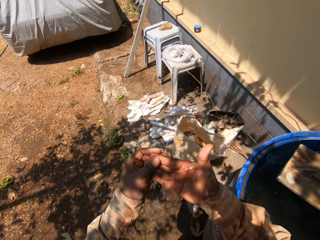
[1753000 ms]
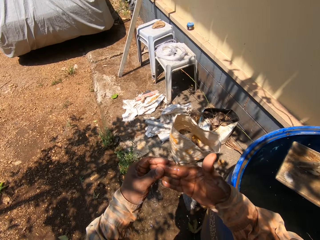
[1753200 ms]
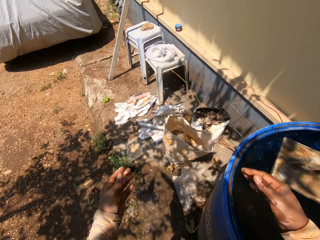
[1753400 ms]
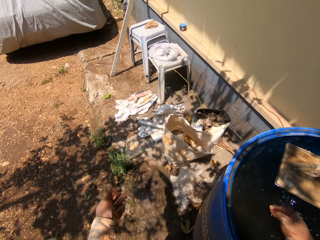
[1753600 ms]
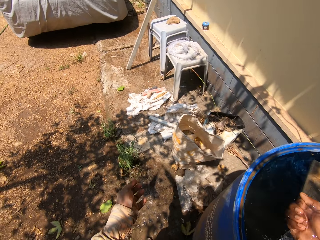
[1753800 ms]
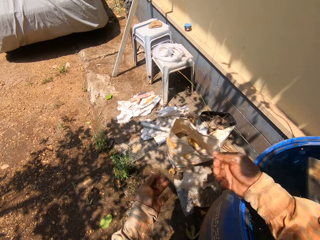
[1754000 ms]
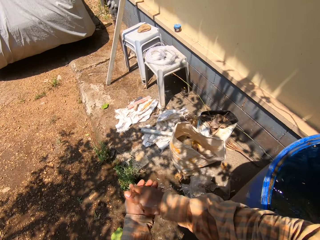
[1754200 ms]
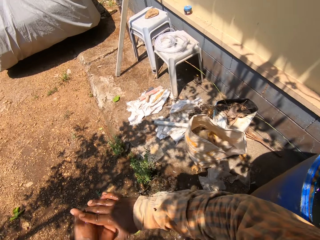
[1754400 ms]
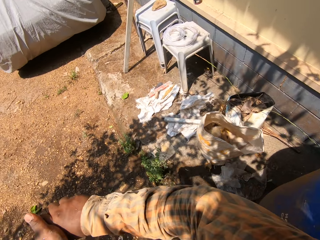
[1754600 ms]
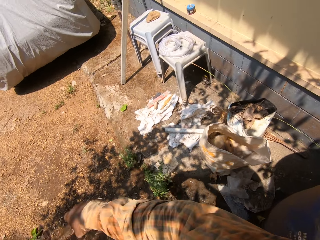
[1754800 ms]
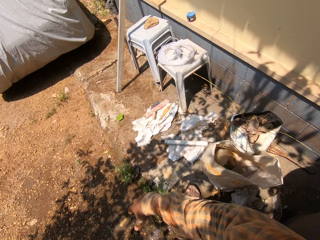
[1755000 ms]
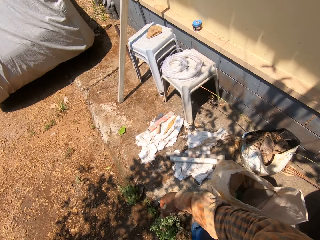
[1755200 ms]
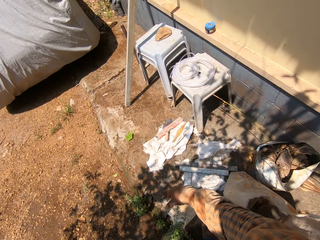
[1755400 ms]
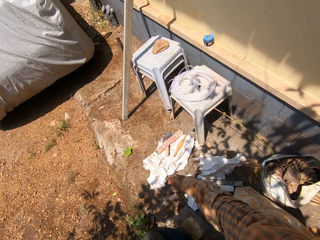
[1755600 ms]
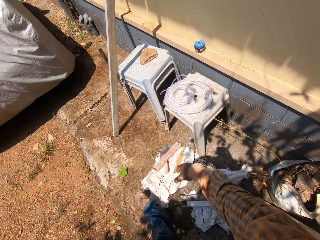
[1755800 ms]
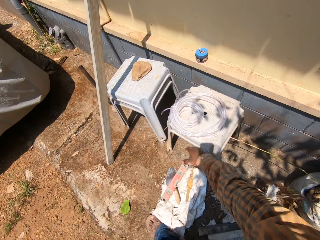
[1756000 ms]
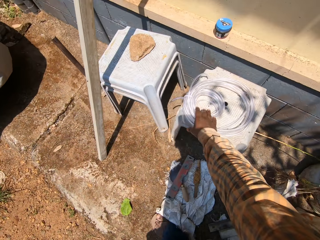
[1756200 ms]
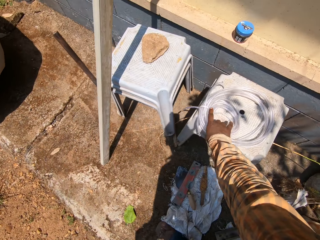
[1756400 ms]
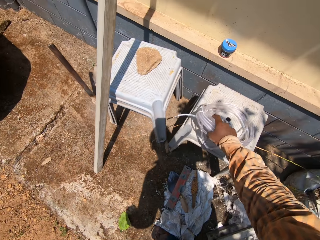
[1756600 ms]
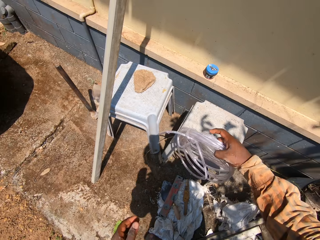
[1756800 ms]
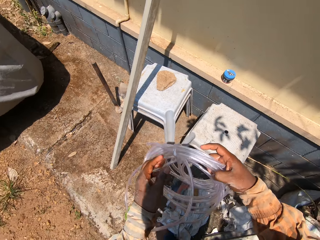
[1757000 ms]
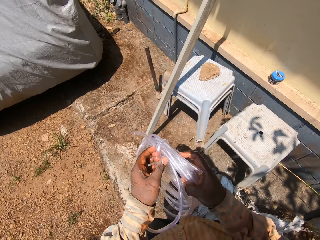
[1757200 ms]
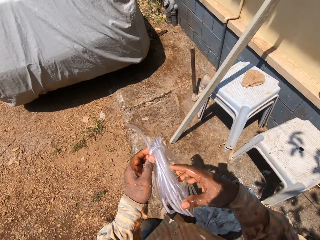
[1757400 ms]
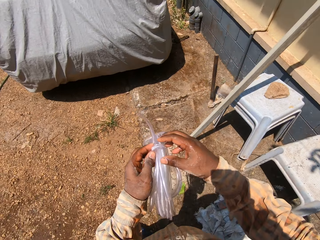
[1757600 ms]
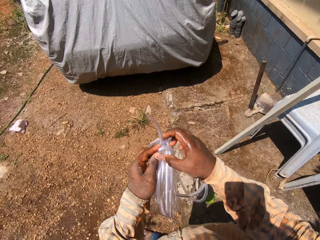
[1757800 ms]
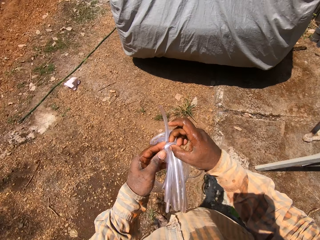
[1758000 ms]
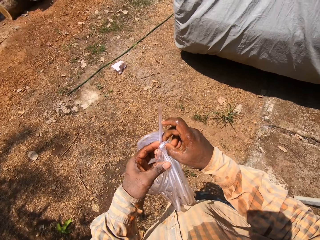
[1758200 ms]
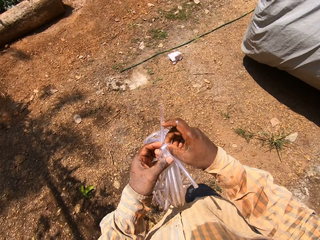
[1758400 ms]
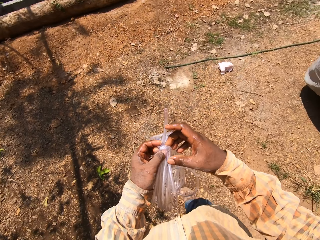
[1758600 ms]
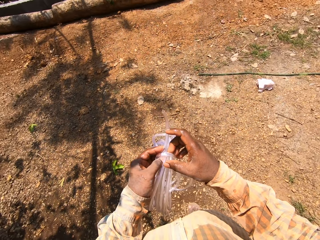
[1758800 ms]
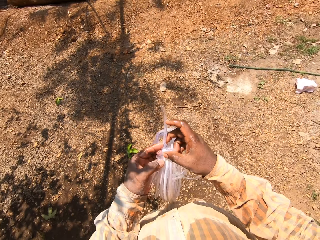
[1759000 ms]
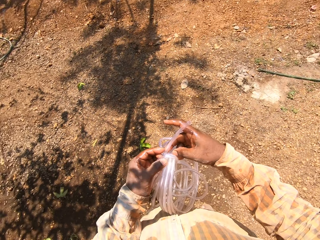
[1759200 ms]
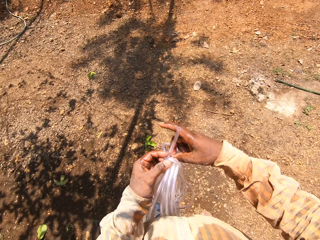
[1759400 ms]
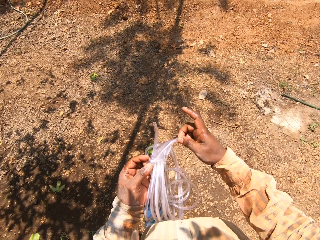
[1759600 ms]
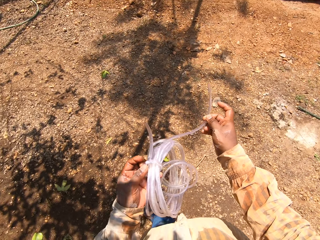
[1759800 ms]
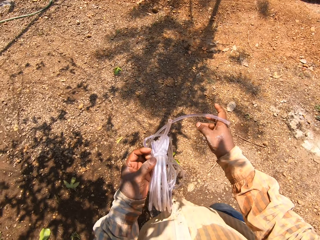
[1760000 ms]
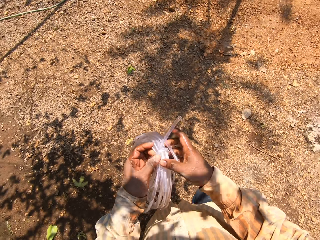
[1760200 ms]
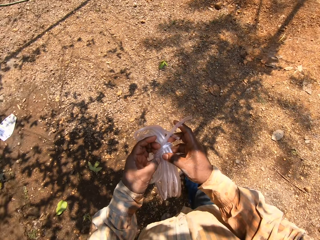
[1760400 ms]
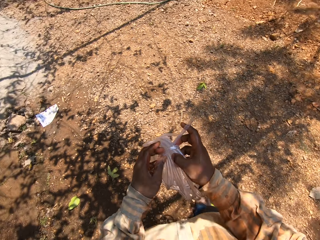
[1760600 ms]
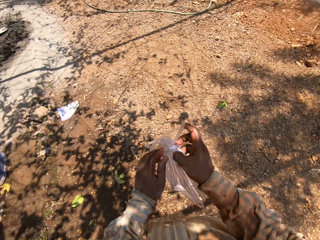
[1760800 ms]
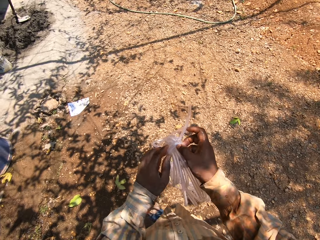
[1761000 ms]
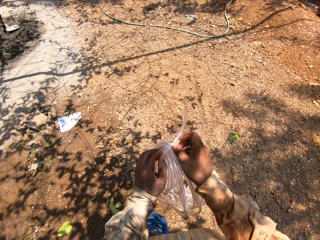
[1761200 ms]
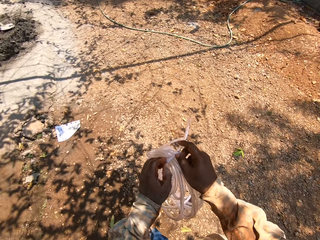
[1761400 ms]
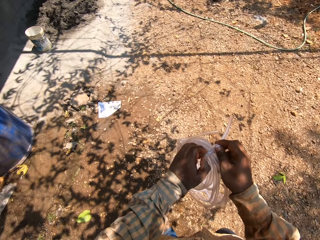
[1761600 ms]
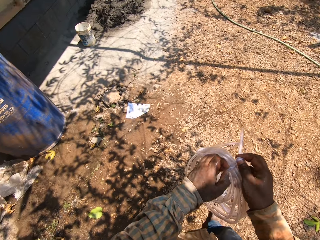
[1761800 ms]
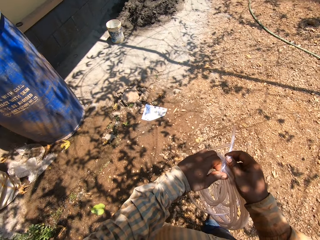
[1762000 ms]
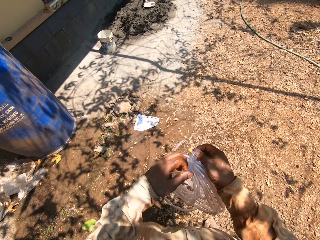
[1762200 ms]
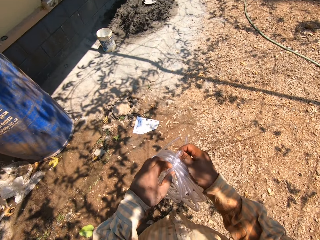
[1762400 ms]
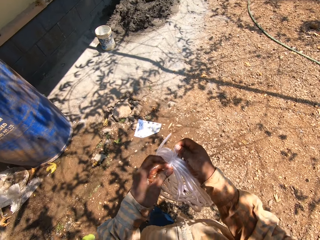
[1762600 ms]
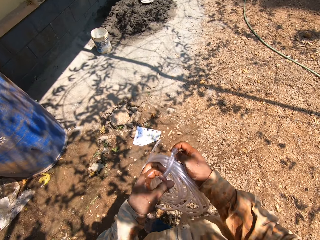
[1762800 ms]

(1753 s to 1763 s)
The camera wearer scoops water from the drum on the ground with his right hand. He rubs both hands. He picks up a hose pipe on a stool with his right hand. He holds the pipe in both hands. He unties the pipe with both hands.

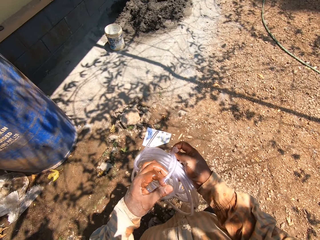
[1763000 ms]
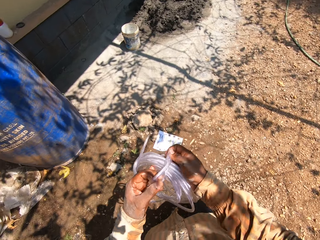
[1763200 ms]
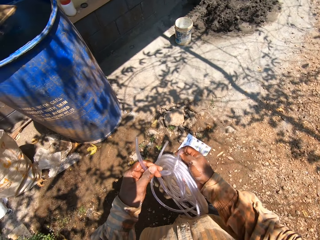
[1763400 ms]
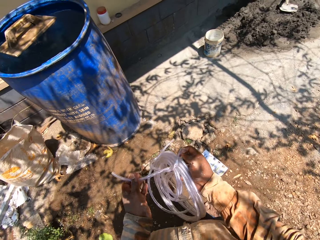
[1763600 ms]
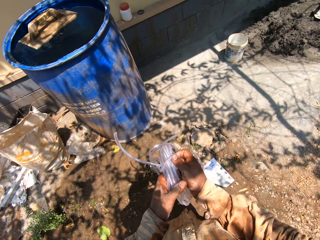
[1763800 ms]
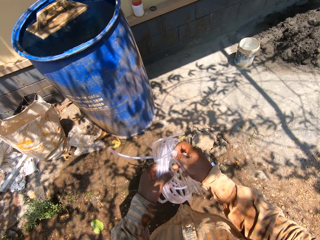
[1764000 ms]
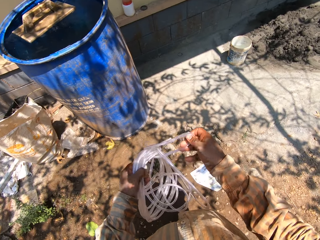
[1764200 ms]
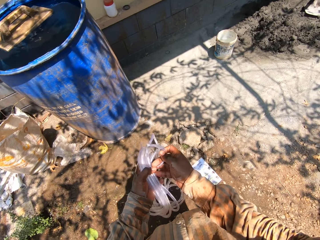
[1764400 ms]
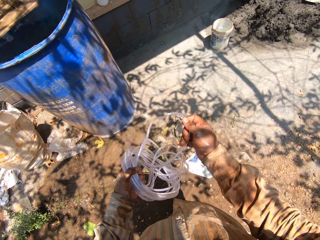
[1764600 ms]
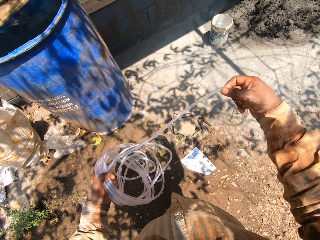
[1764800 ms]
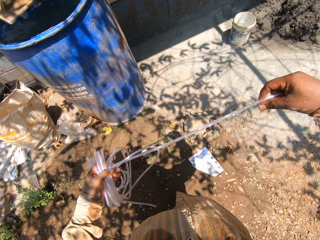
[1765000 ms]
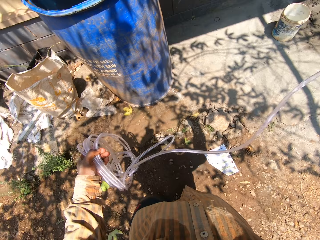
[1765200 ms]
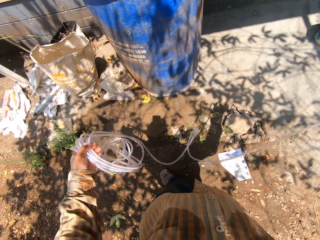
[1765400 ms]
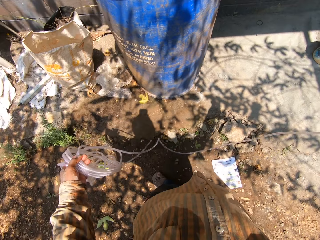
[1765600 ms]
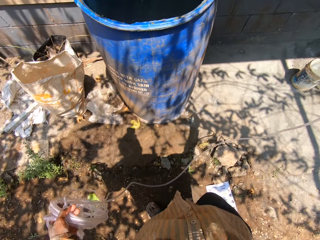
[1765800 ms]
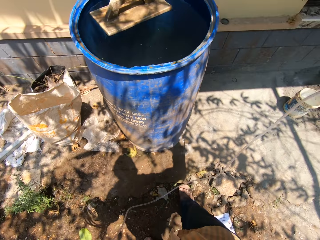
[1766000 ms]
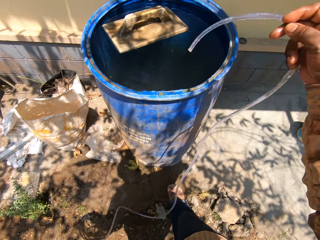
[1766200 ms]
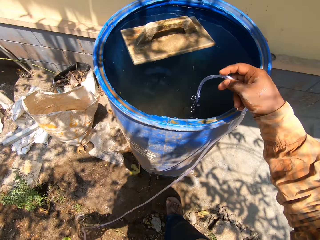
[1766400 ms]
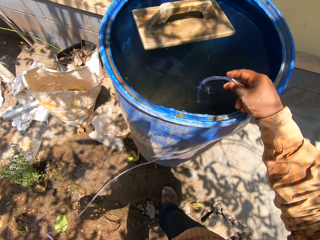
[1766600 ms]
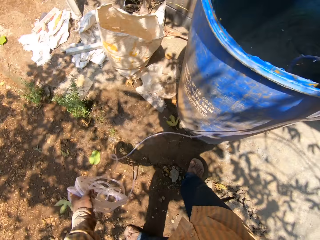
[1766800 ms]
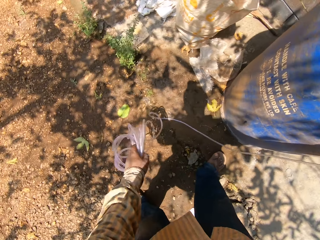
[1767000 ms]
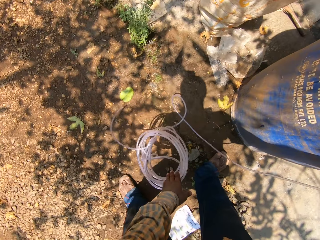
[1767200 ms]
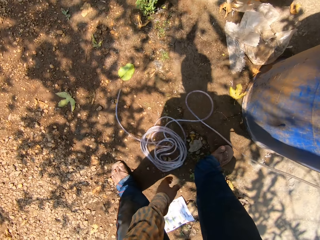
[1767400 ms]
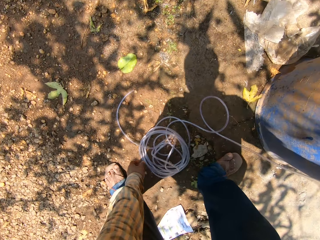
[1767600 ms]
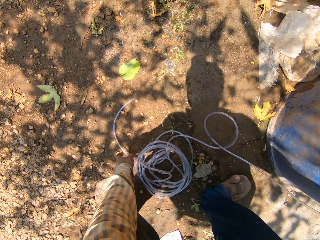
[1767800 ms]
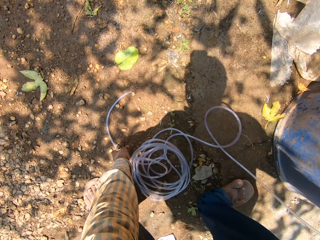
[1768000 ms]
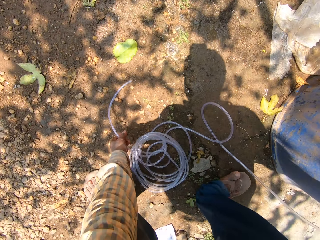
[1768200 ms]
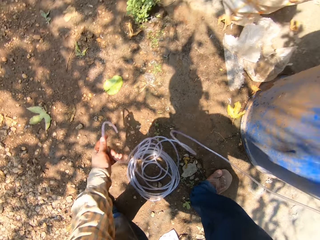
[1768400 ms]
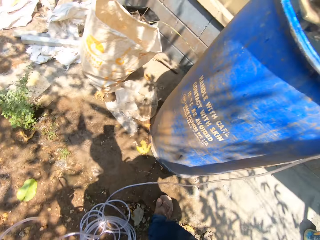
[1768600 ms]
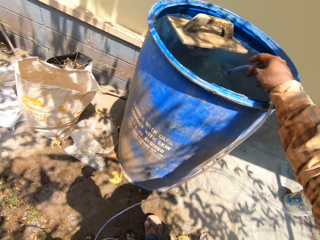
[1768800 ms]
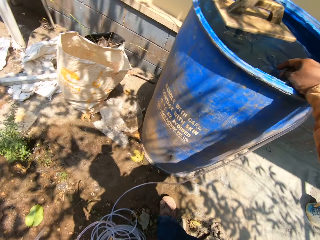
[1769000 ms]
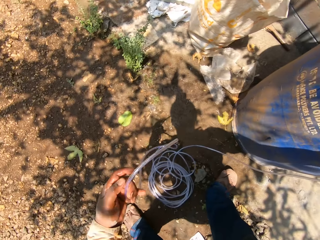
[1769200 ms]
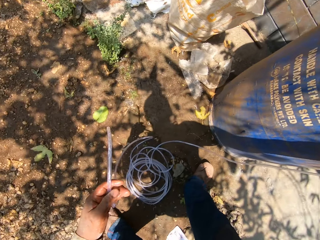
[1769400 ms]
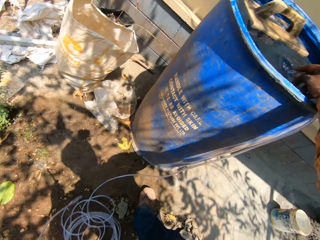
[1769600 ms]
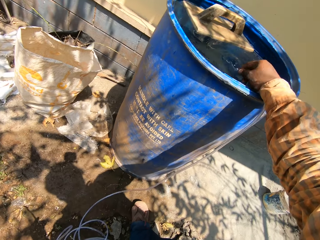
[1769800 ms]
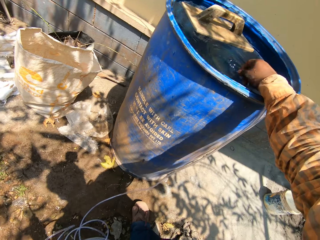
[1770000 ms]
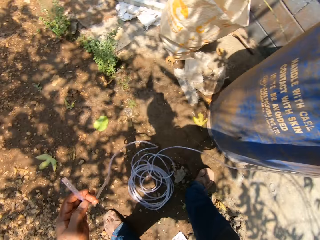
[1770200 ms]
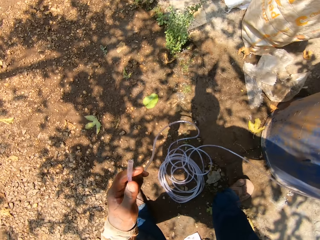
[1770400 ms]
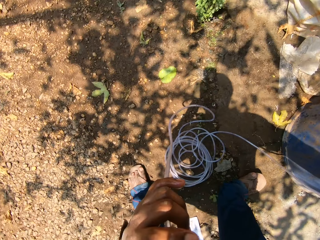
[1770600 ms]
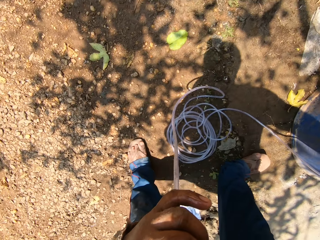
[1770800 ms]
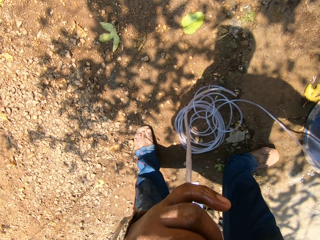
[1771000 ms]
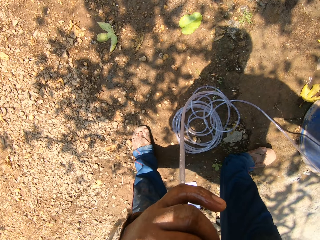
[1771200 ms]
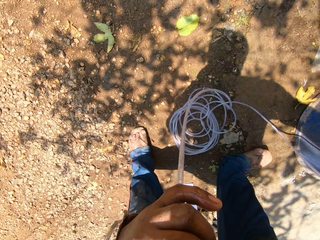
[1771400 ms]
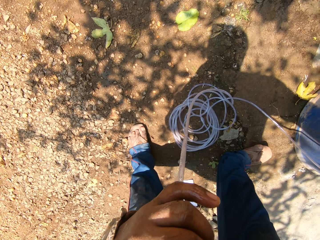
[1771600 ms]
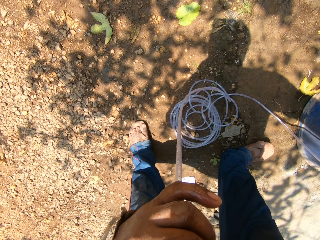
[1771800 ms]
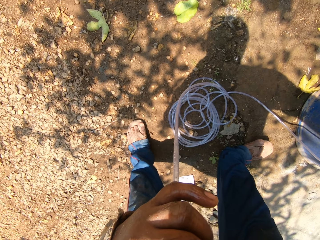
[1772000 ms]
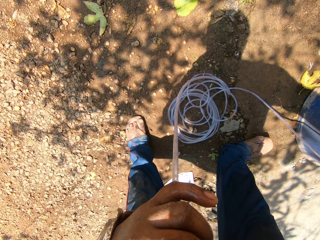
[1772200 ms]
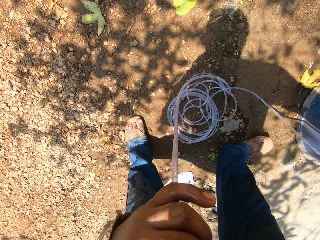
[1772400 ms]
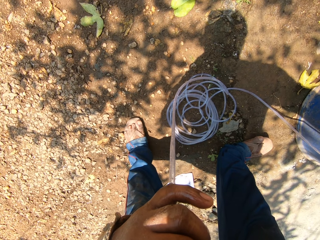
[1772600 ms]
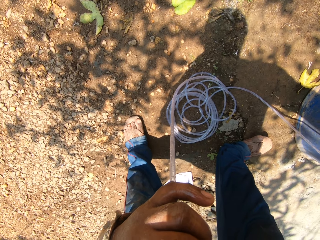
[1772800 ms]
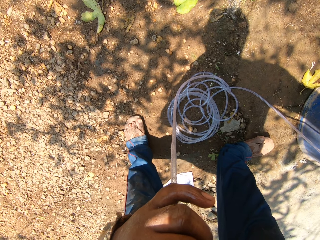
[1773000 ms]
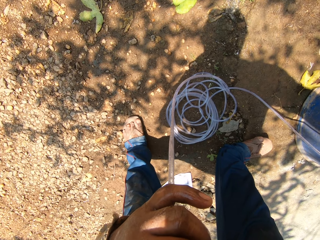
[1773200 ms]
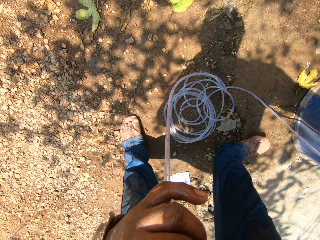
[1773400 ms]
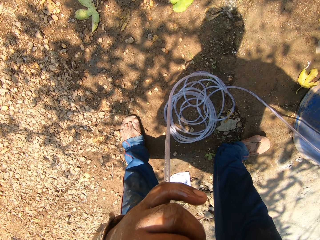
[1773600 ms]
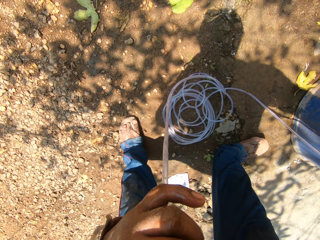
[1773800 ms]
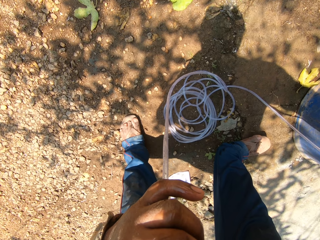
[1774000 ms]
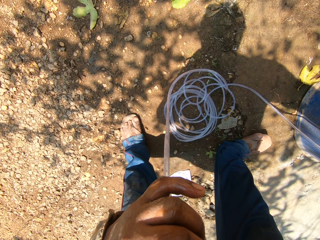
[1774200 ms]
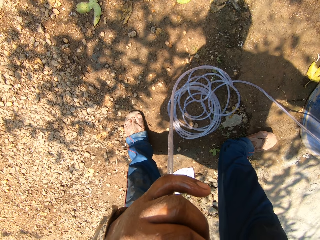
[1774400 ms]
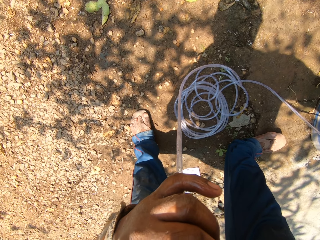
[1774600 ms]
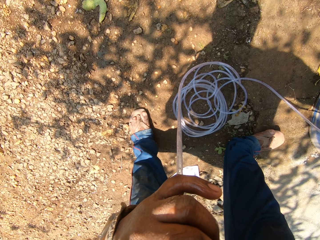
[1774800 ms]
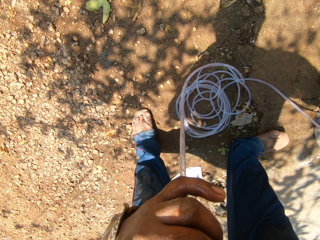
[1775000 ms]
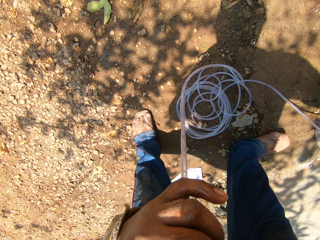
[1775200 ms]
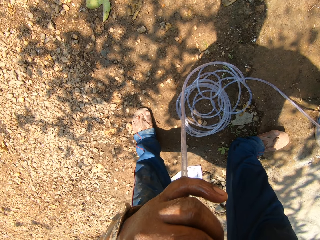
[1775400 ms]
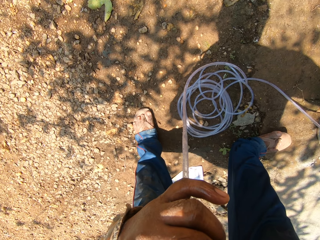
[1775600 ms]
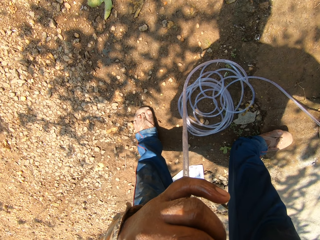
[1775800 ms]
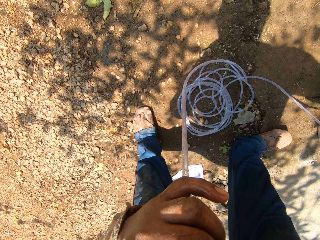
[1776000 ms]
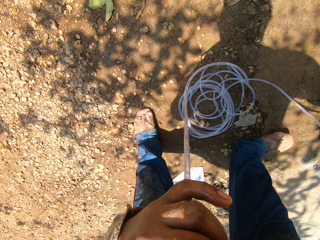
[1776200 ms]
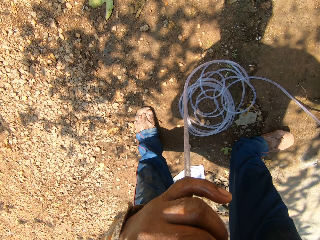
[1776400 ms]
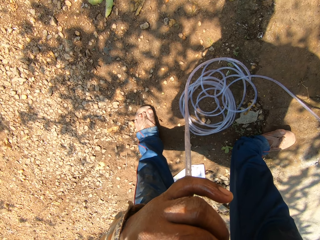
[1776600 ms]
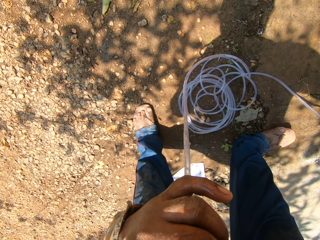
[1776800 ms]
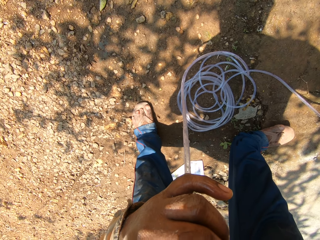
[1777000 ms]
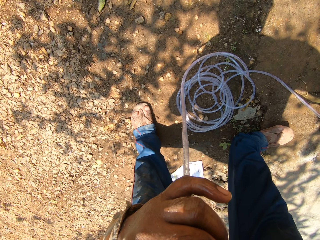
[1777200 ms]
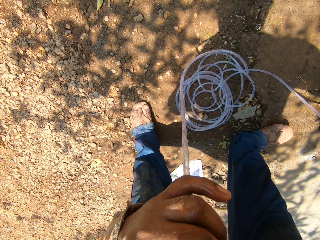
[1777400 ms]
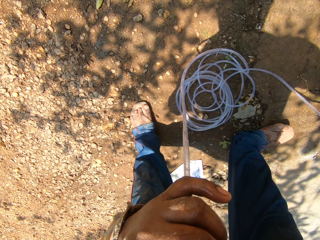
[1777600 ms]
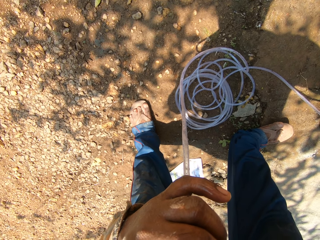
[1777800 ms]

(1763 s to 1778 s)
The camera wearer pulls the hose pipe in his left hand with his right hand. He puts the pipe in his right hand in the drum on the ground. He drops the pipe in his left hand on the ground. He picks up the pipe on the ground with his left hand. He adjusts the hose pipe in the water. He puts the pipe in his mouth with his left hand. He sucks from the hose pipe.
